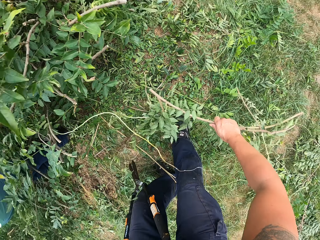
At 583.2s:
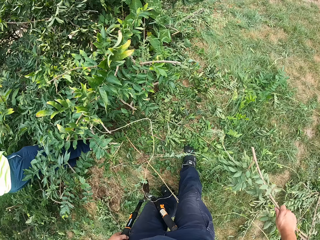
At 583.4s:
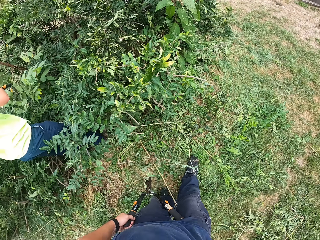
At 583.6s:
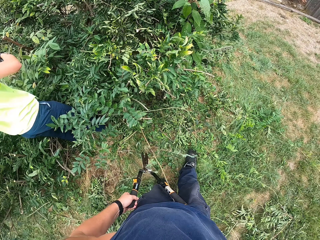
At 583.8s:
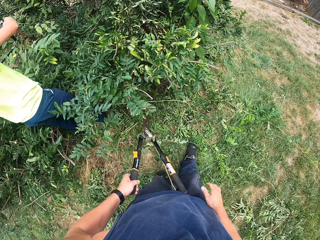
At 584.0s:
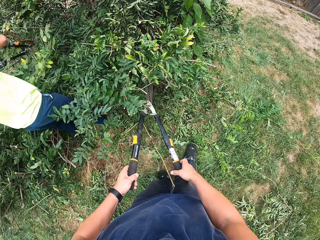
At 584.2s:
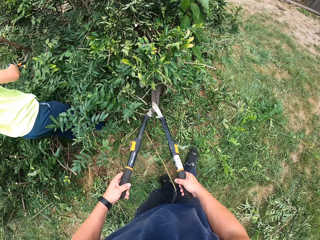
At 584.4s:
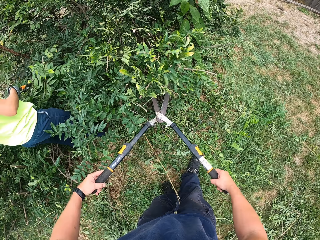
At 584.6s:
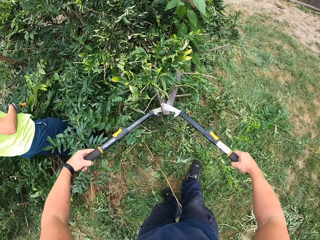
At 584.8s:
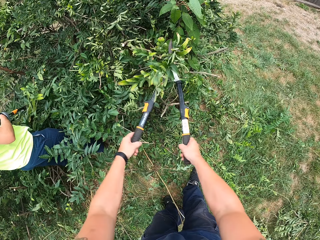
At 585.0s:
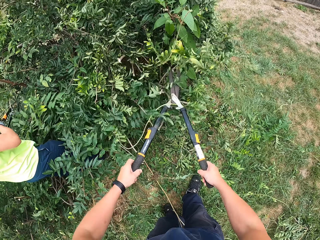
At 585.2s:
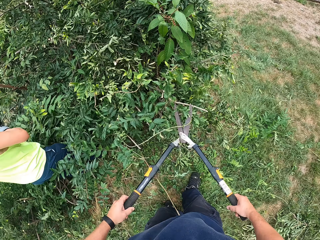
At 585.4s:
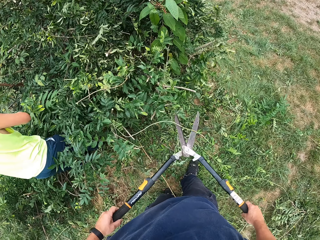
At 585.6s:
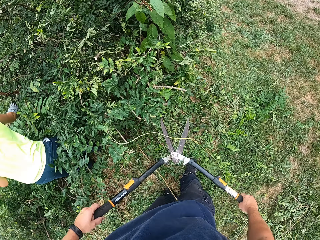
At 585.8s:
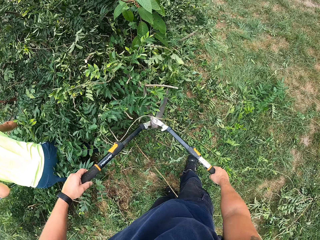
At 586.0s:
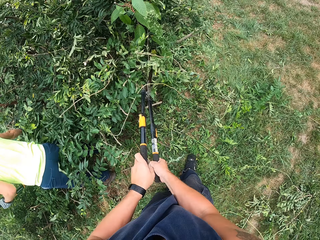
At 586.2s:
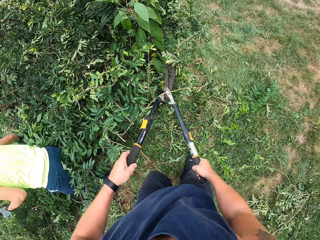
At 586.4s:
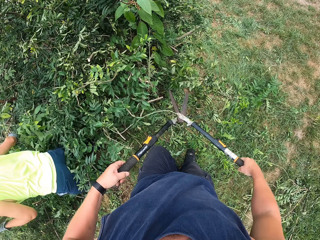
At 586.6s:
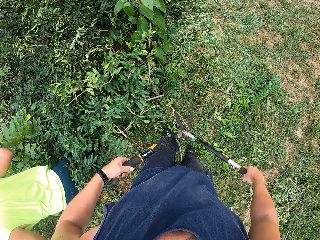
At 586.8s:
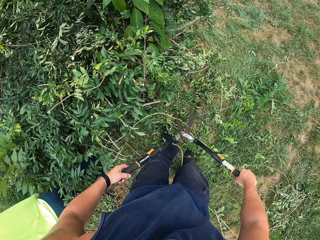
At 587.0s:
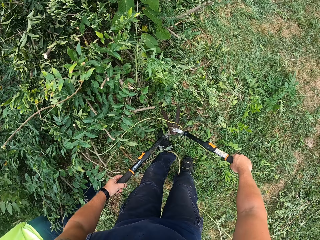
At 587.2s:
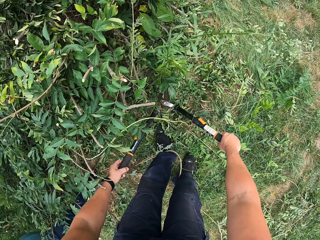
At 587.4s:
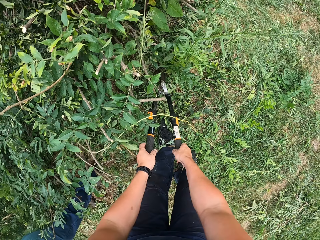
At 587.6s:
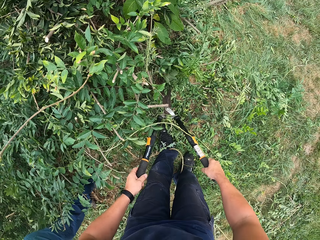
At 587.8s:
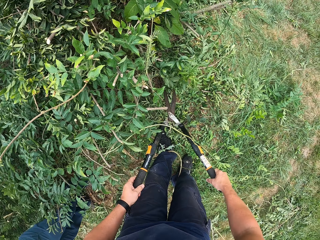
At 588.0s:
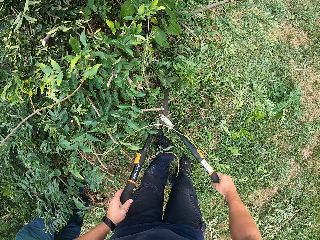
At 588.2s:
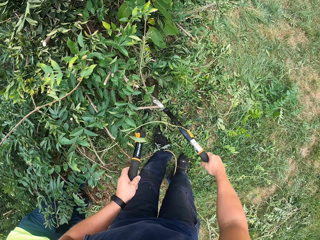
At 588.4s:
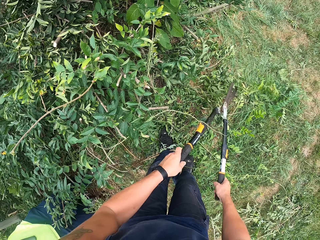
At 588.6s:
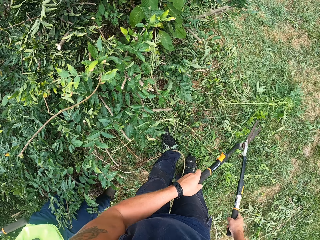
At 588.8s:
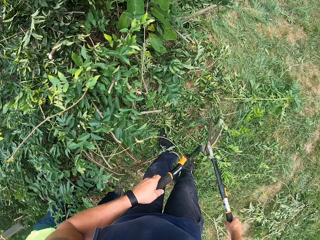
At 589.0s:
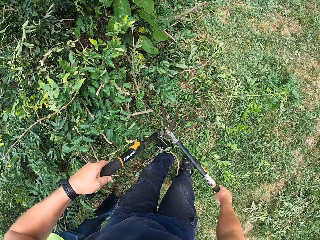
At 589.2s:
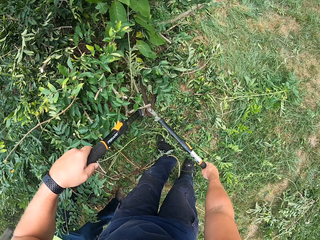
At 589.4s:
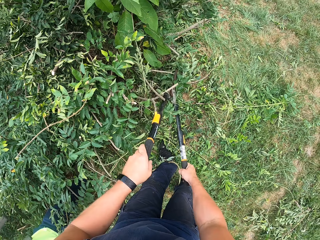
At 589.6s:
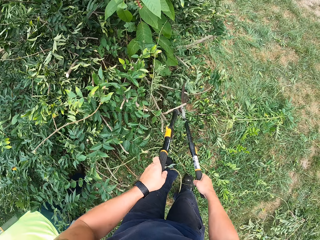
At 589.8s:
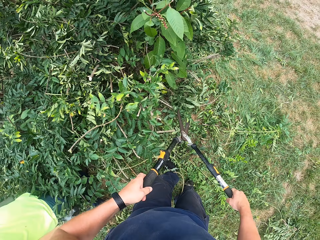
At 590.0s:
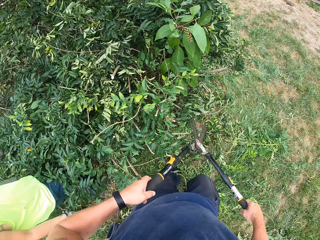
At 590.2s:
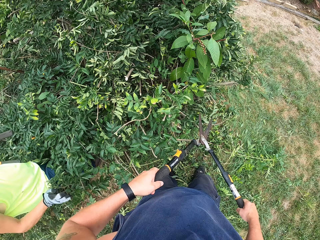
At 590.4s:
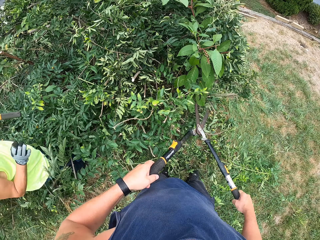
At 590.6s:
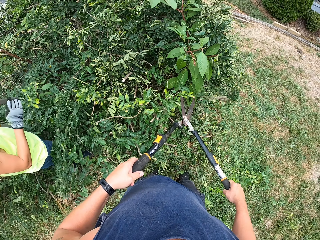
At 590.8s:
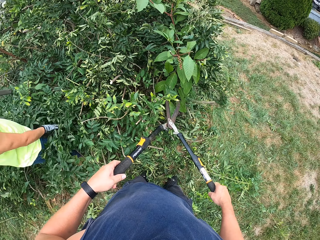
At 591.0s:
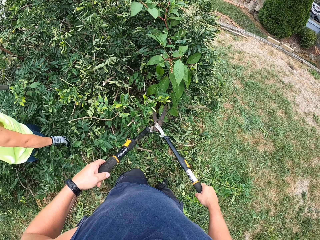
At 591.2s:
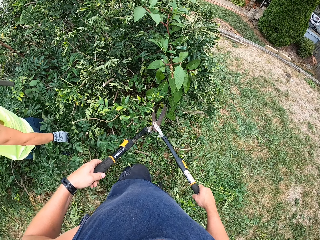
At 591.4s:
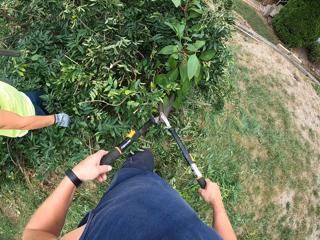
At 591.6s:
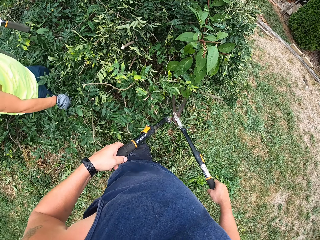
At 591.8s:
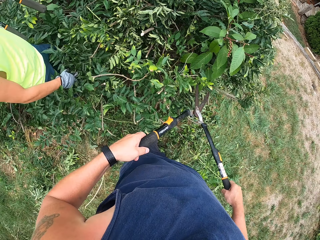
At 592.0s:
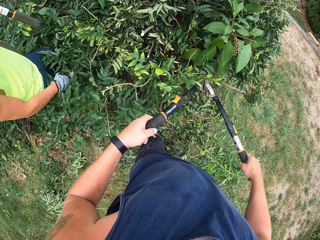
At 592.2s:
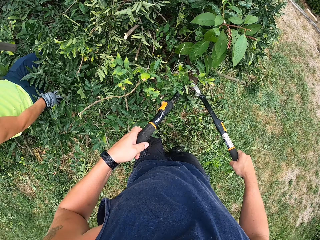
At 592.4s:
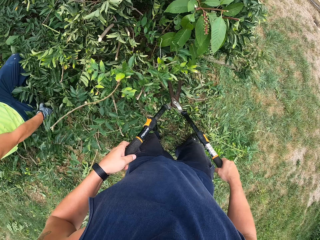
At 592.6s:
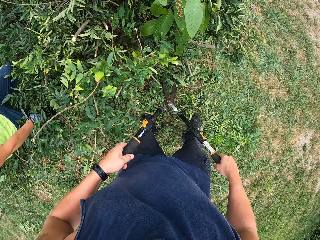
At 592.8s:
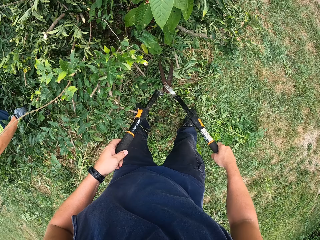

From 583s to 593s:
The camera wearer drops the branch on the floor. The man trims the tree with the other shears. The camera wearer holds the shears with both hands. They trim the tree with the shears. The man holds the other shear with his left hand. The man picks a branch from the tree with his right hand. The camera wearer pushes some of the branches on the tree with the shears. They trim the tree with the shears. The man holds some branches of the tree with his right hand.

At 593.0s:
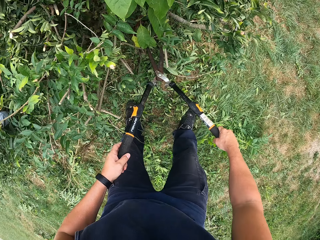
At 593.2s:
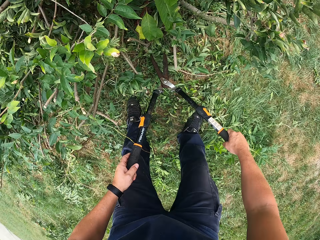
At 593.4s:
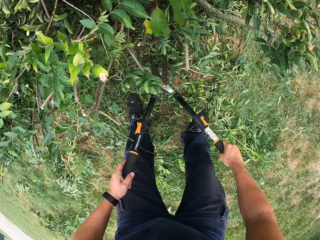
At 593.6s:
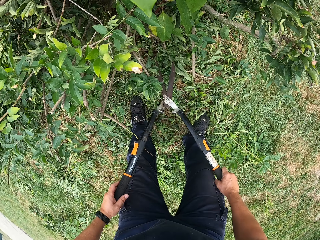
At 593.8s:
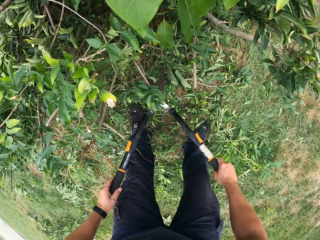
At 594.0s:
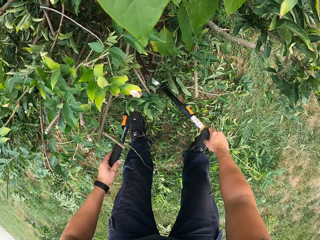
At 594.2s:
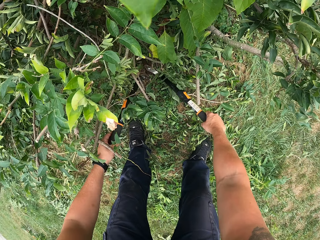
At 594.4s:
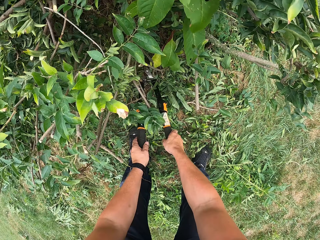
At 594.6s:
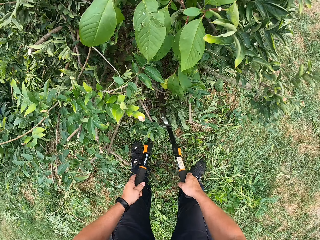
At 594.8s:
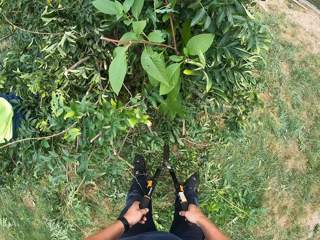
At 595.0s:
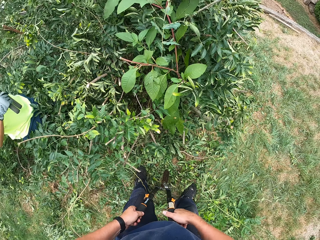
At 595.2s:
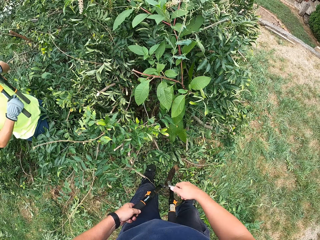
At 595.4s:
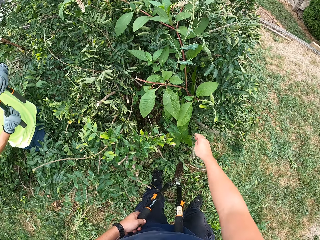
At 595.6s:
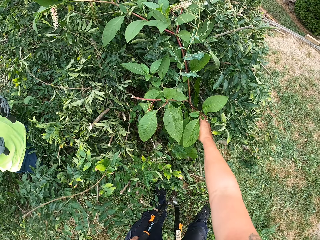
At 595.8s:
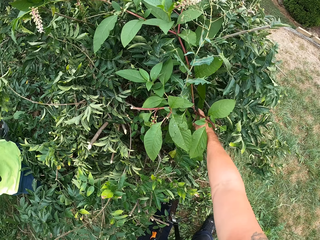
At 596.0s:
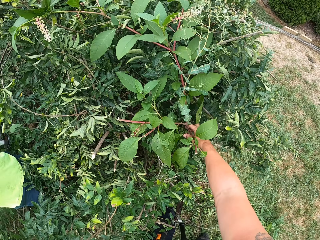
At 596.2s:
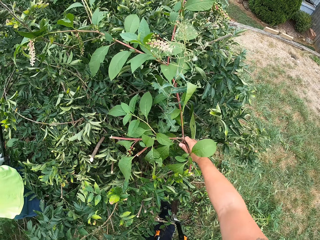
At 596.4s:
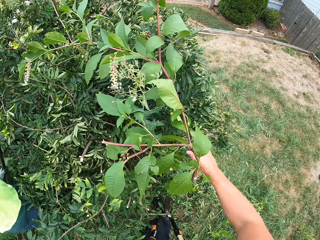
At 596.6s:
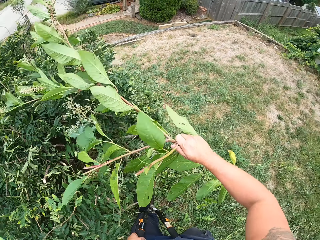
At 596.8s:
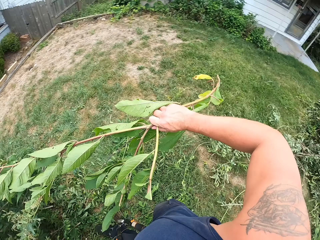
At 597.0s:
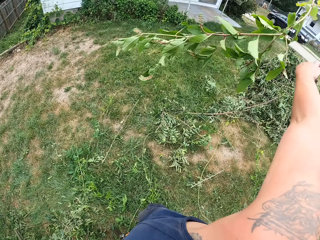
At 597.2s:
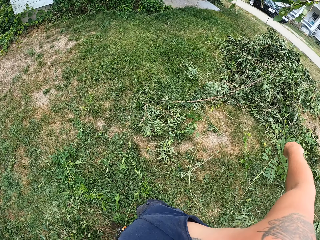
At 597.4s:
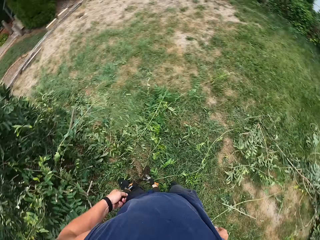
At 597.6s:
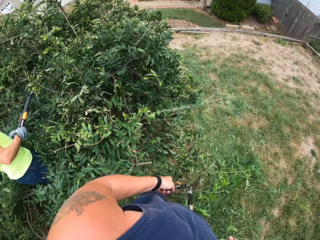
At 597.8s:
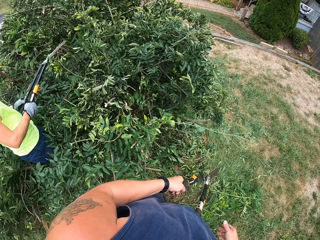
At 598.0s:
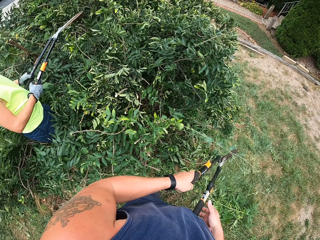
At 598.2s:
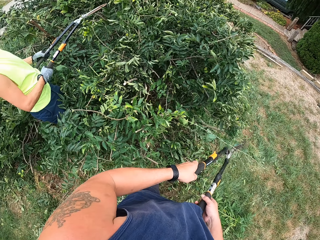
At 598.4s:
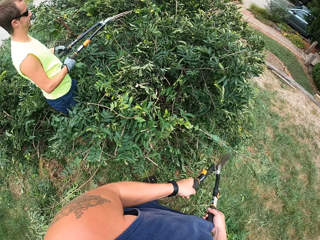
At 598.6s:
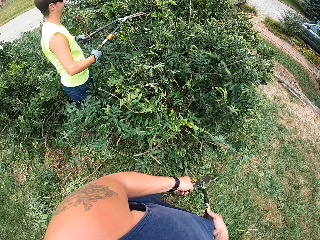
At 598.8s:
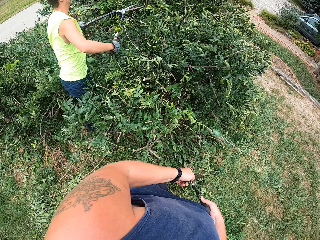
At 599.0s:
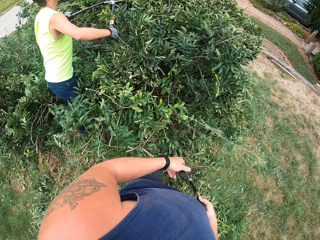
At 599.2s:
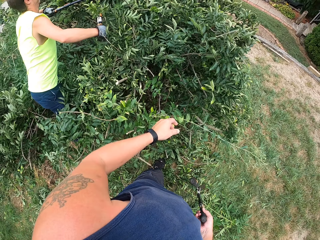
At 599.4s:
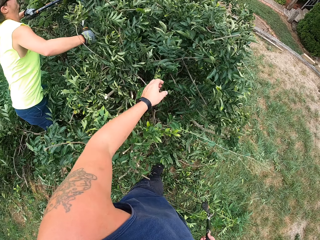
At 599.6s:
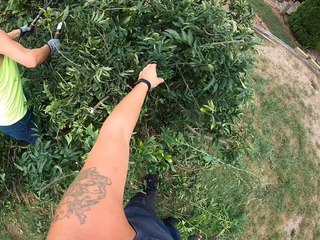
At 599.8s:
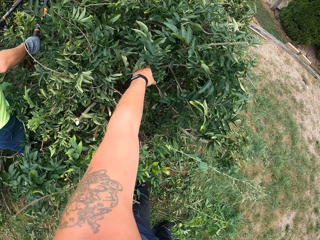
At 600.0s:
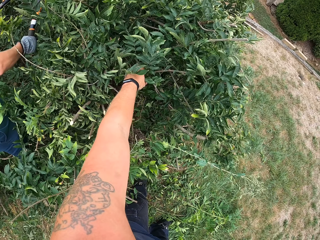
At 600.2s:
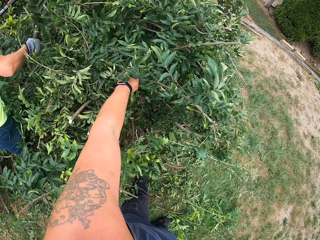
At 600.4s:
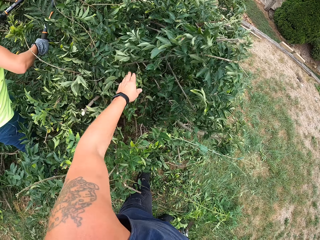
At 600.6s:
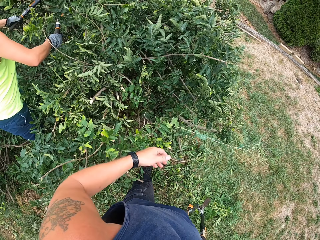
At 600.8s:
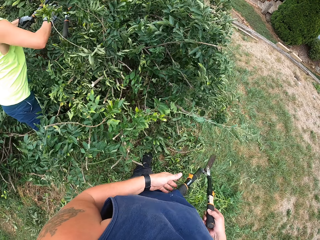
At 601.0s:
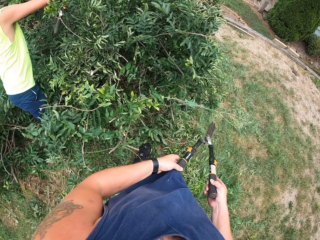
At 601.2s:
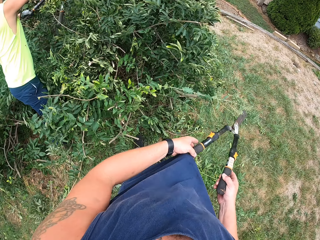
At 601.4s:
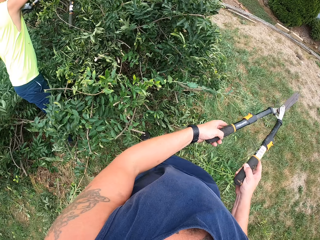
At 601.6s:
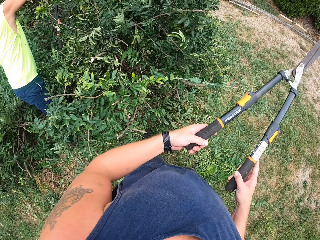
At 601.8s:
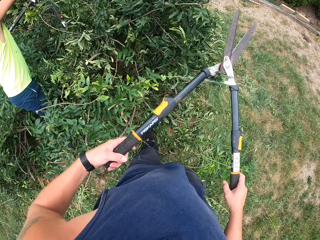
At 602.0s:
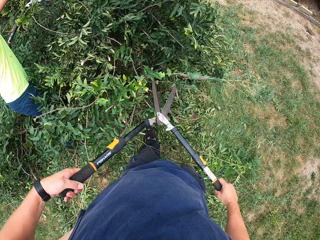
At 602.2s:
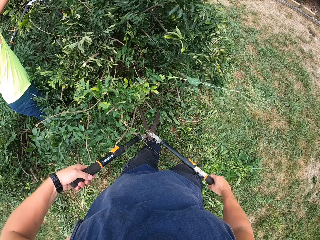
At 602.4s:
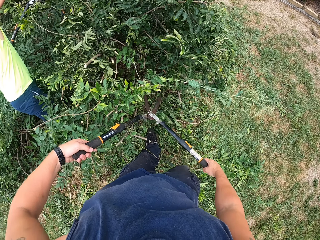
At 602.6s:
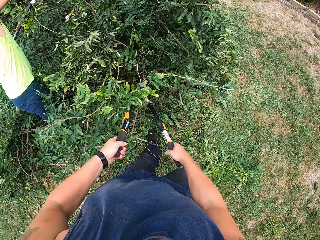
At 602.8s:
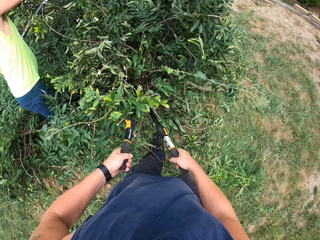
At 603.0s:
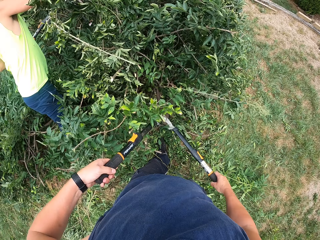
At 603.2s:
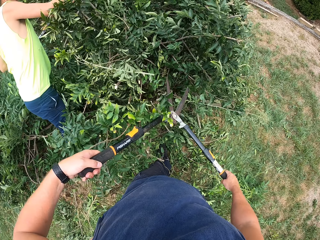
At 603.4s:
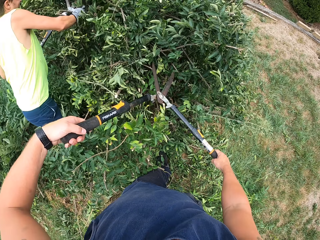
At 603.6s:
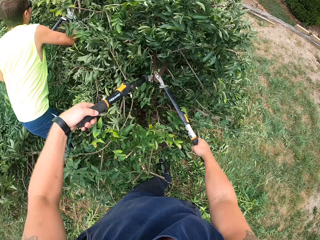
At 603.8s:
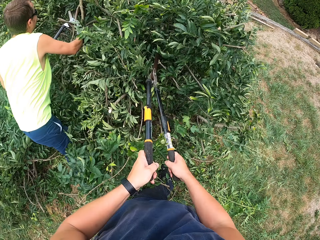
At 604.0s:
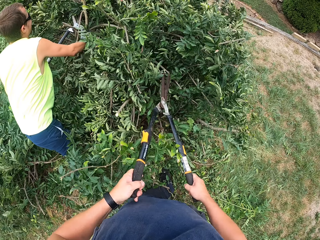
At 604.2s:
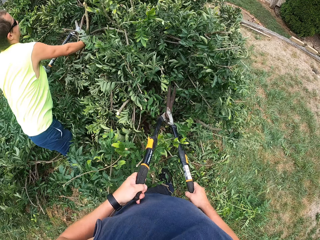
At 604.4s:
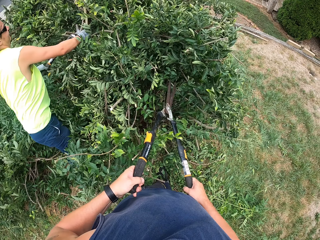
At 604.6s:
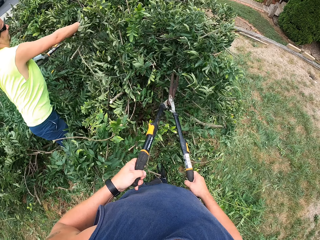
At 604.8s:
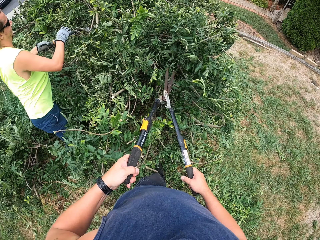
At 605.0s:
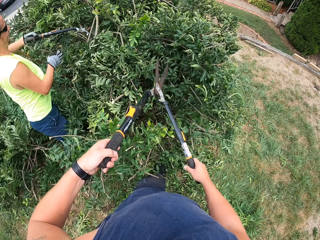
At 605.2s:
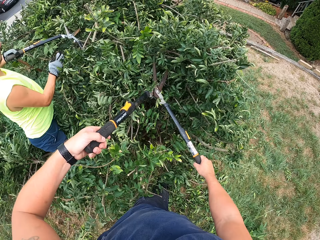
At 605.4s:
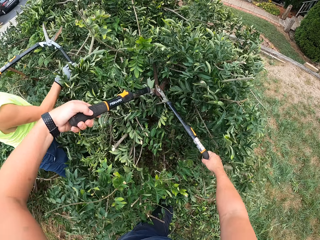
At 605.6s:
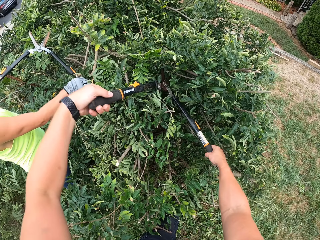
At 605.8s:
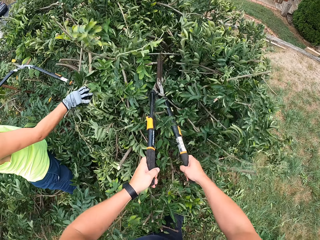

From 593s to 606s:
The camera wearer trims the tree with the shears. He holds the shears with his left hand. The man holds the other shears with both hands. The camera wearer pulls out some branches from the tree with his right hand. He drops the branches on the floor. He passes the shears to his right hand. The man trims the tree with the other shears. The camera wearer moves a branch with his left hand. He touches the branch. The man holds the shears with his left hand. The camera wearer holds the shears with both hands. He trims the tree with the shears. The man pulls a branch with his right hand.
